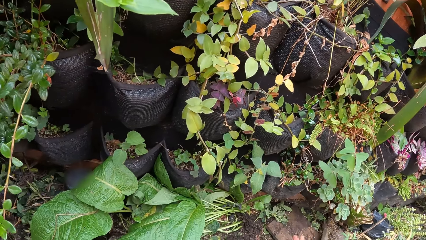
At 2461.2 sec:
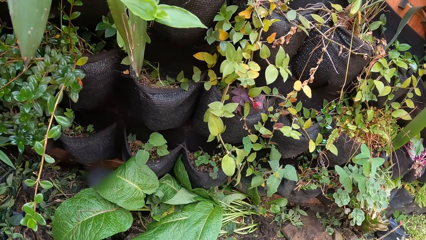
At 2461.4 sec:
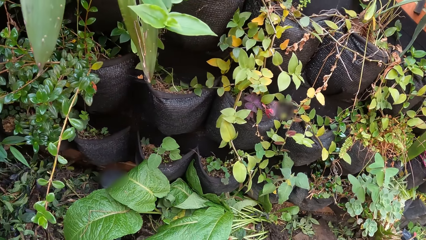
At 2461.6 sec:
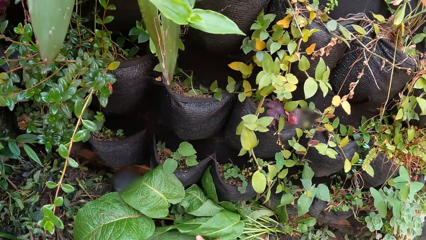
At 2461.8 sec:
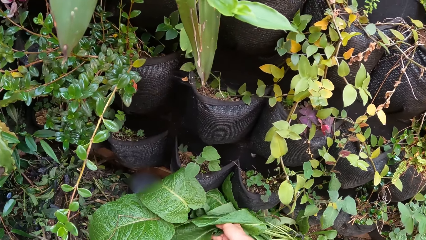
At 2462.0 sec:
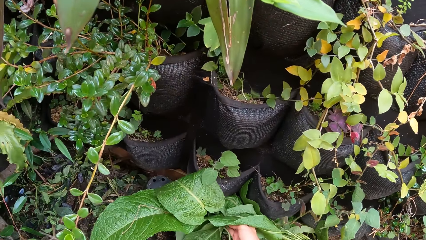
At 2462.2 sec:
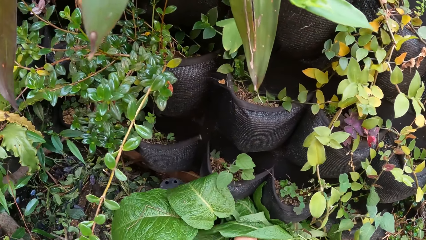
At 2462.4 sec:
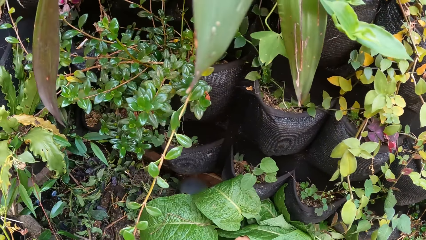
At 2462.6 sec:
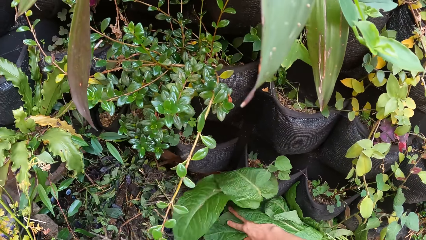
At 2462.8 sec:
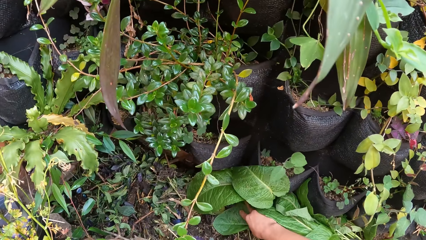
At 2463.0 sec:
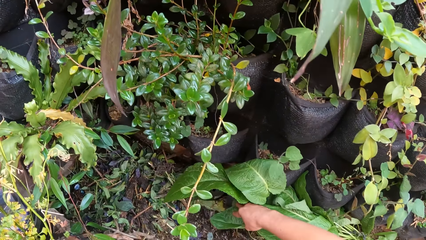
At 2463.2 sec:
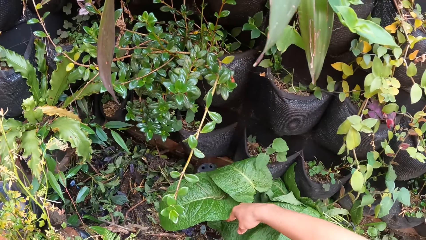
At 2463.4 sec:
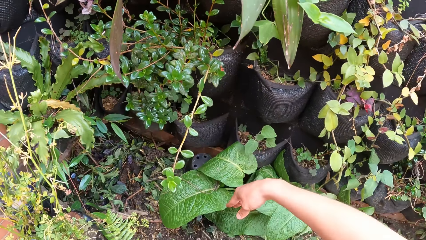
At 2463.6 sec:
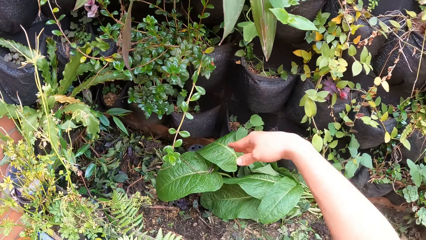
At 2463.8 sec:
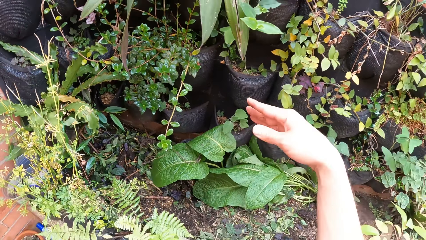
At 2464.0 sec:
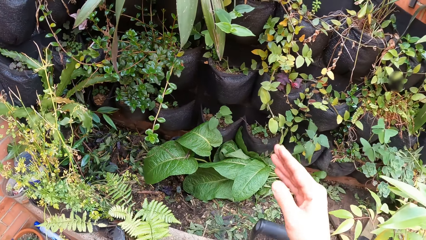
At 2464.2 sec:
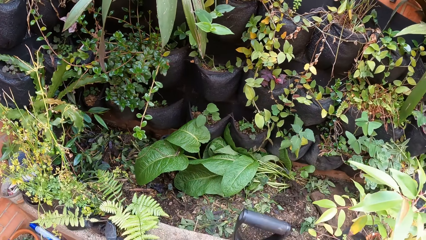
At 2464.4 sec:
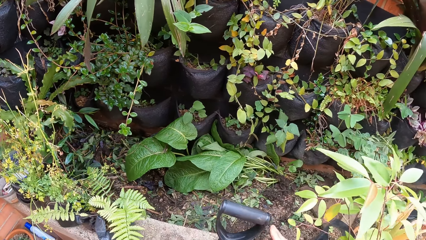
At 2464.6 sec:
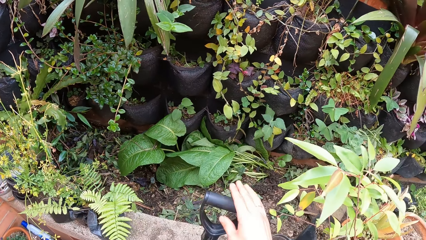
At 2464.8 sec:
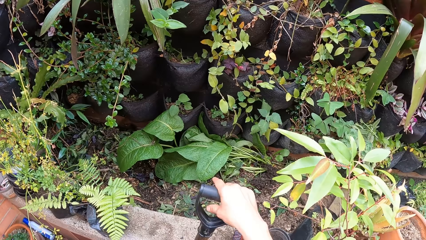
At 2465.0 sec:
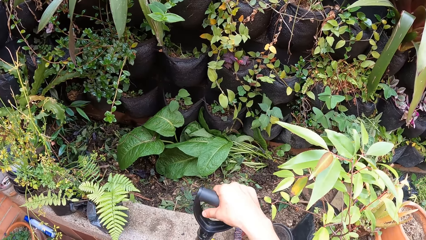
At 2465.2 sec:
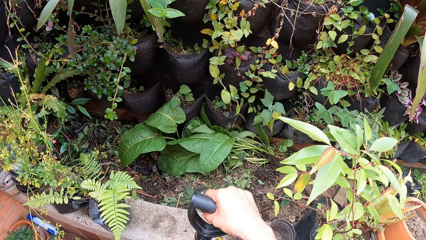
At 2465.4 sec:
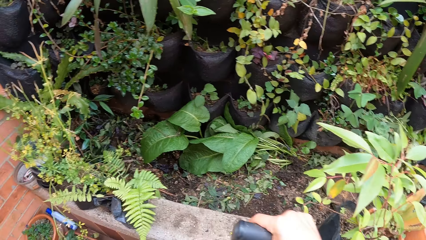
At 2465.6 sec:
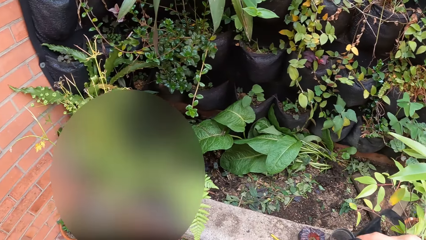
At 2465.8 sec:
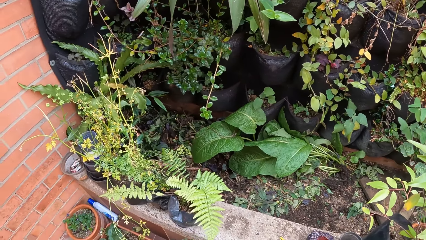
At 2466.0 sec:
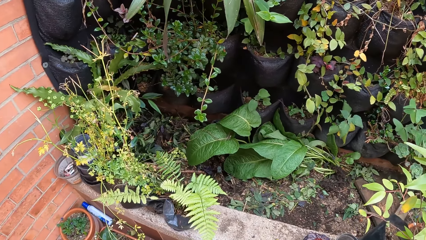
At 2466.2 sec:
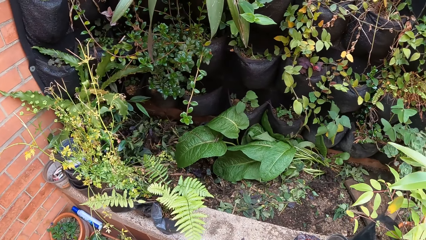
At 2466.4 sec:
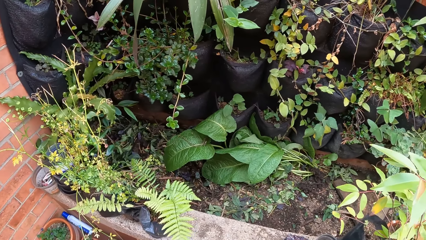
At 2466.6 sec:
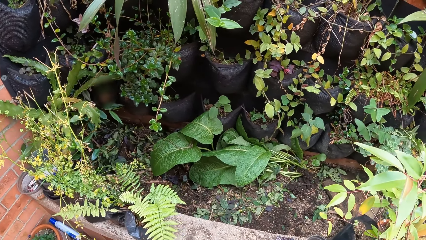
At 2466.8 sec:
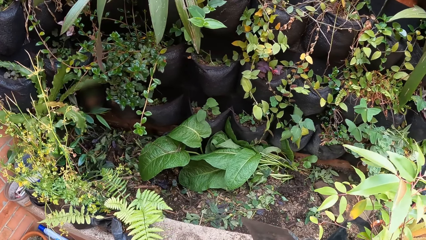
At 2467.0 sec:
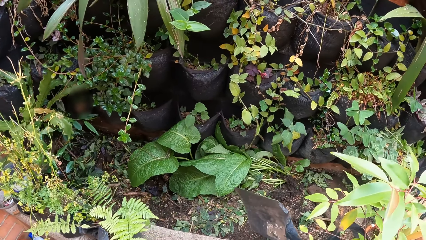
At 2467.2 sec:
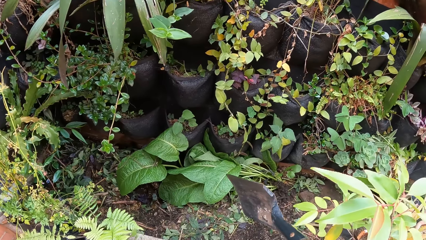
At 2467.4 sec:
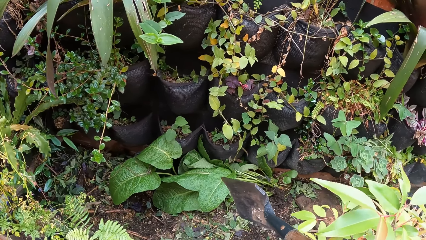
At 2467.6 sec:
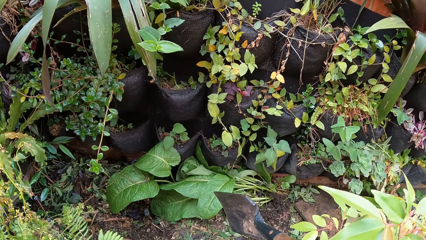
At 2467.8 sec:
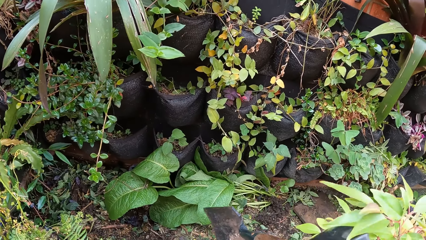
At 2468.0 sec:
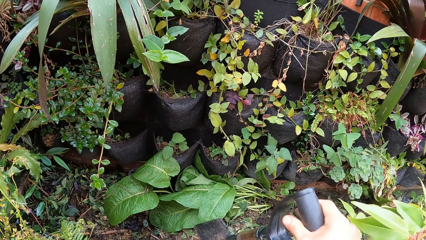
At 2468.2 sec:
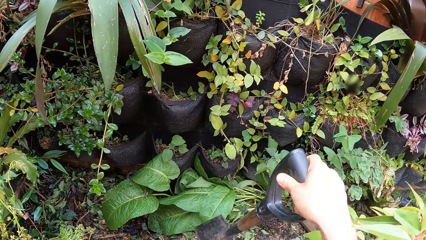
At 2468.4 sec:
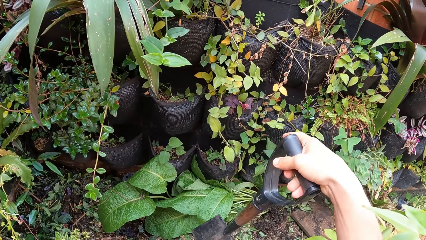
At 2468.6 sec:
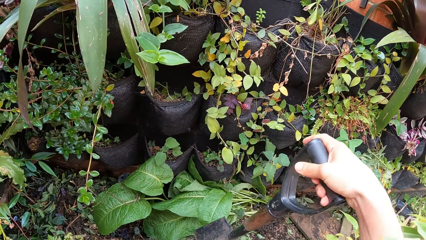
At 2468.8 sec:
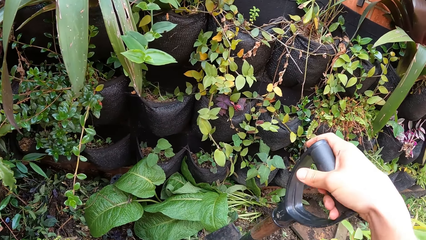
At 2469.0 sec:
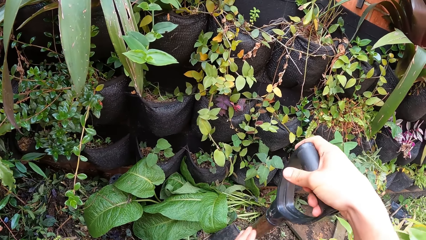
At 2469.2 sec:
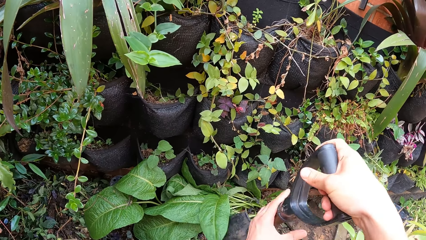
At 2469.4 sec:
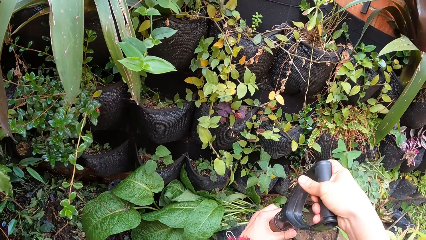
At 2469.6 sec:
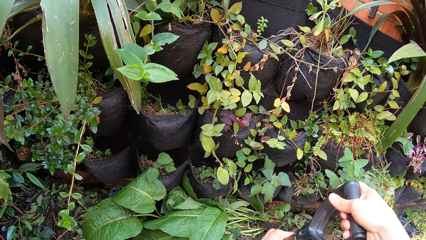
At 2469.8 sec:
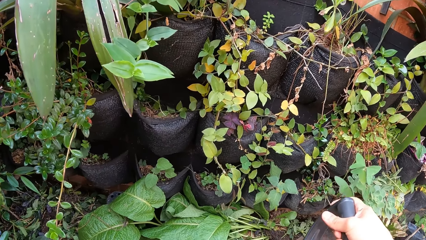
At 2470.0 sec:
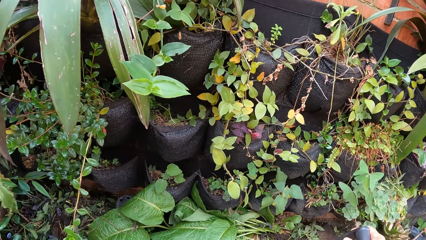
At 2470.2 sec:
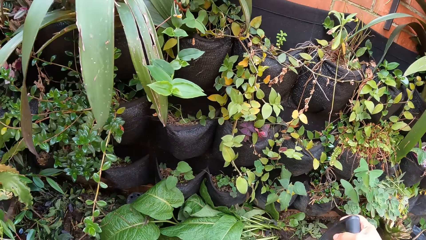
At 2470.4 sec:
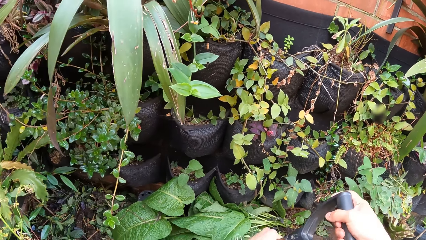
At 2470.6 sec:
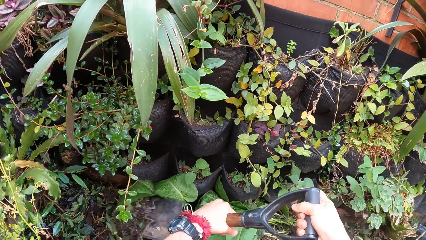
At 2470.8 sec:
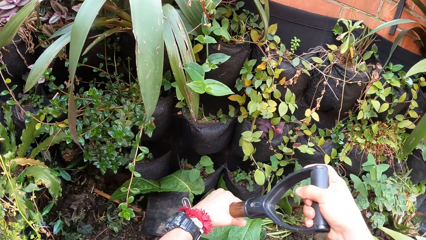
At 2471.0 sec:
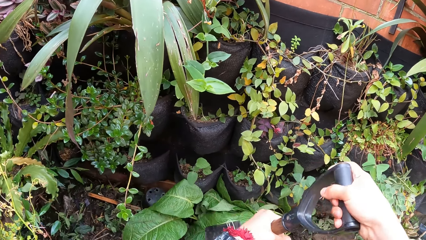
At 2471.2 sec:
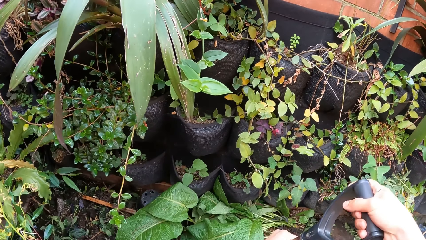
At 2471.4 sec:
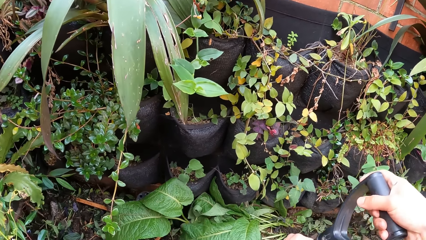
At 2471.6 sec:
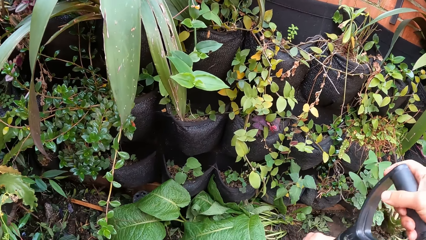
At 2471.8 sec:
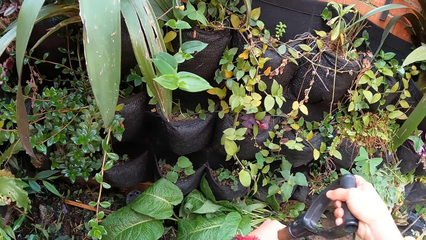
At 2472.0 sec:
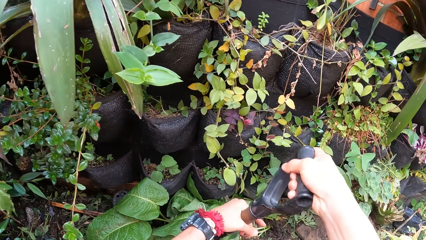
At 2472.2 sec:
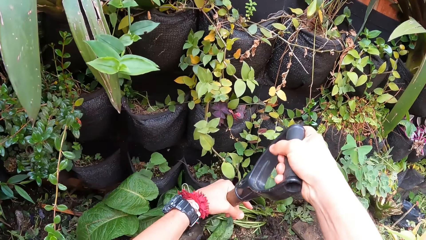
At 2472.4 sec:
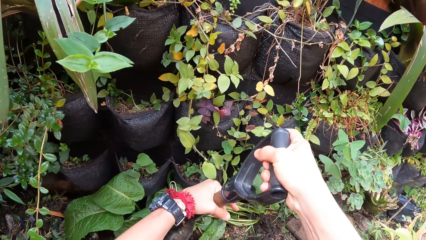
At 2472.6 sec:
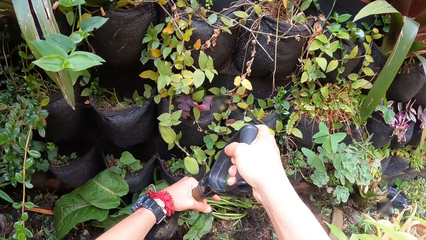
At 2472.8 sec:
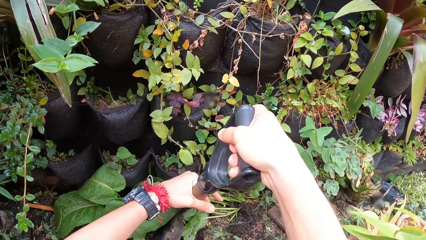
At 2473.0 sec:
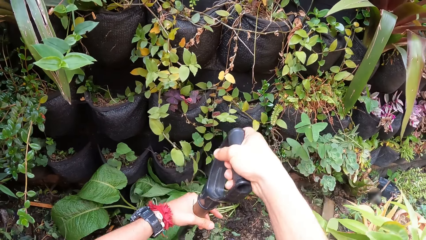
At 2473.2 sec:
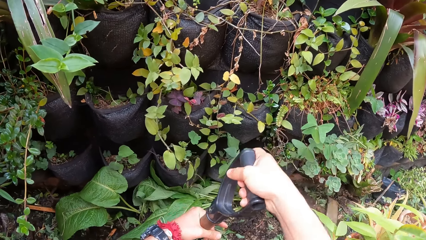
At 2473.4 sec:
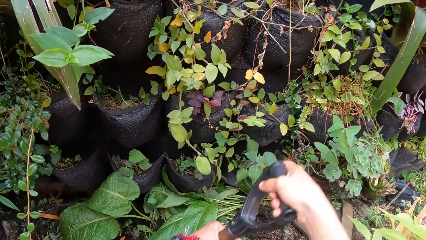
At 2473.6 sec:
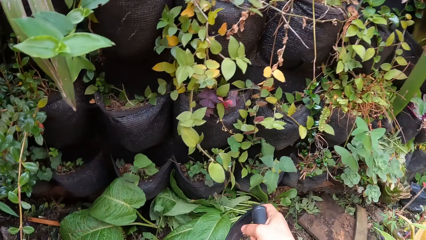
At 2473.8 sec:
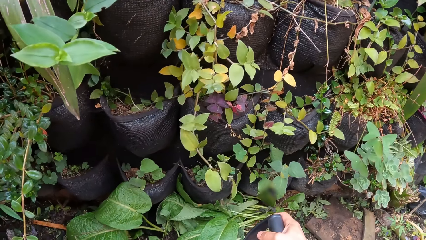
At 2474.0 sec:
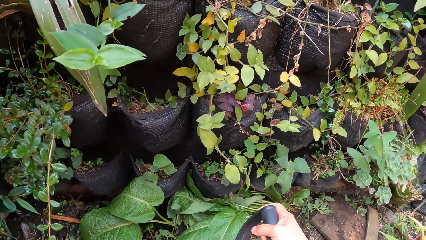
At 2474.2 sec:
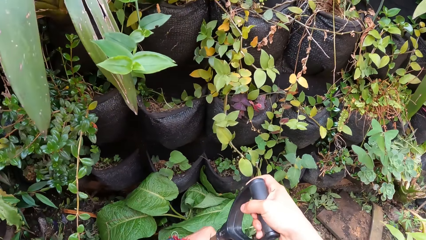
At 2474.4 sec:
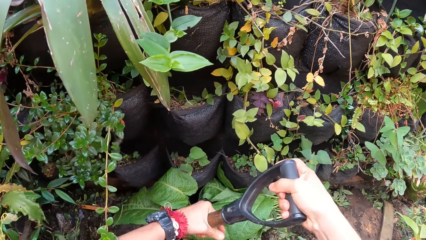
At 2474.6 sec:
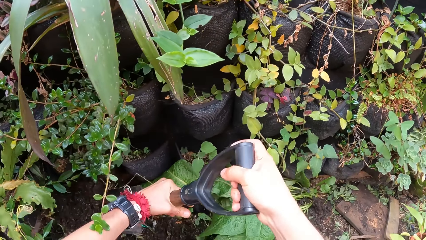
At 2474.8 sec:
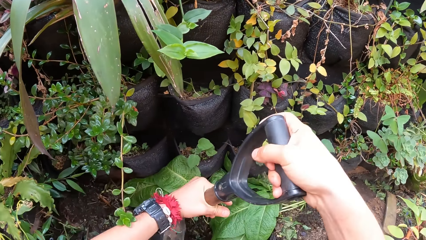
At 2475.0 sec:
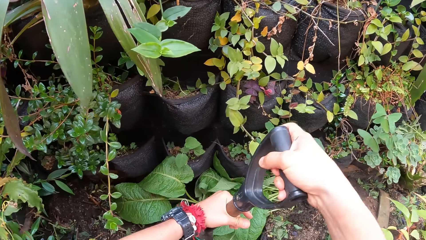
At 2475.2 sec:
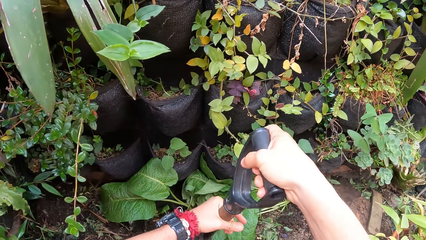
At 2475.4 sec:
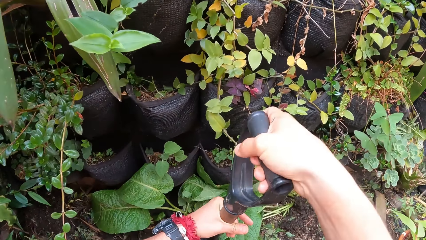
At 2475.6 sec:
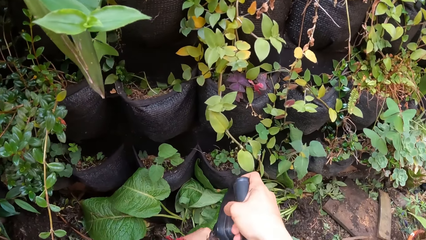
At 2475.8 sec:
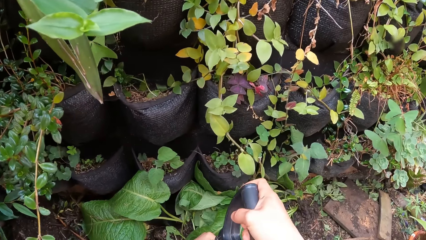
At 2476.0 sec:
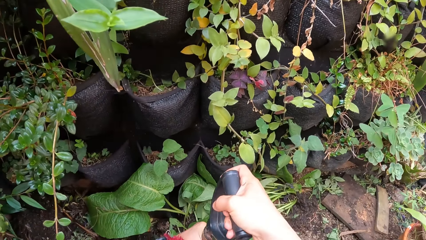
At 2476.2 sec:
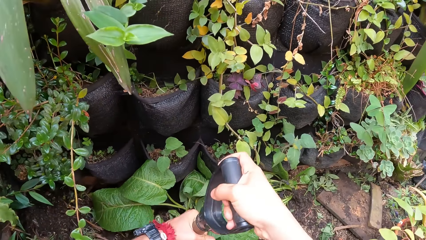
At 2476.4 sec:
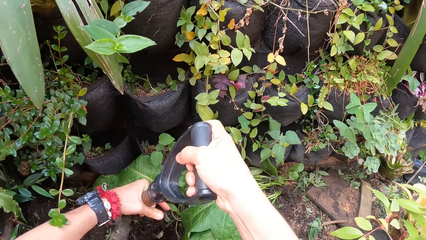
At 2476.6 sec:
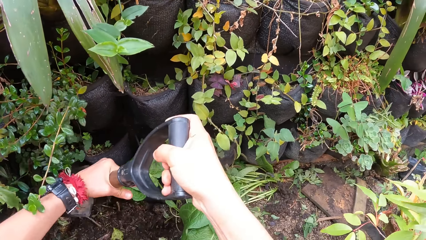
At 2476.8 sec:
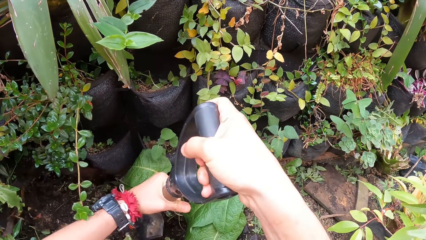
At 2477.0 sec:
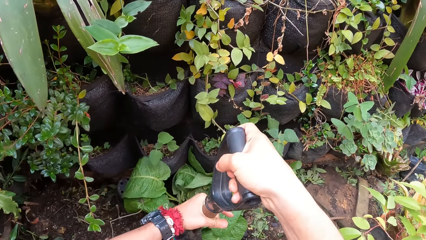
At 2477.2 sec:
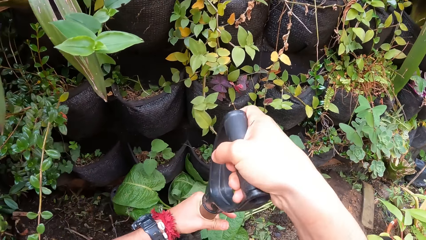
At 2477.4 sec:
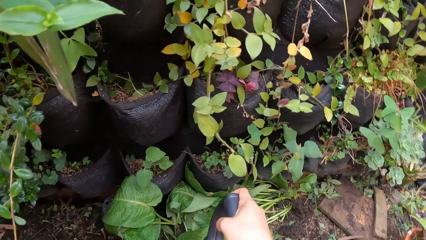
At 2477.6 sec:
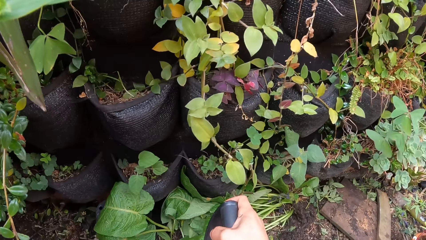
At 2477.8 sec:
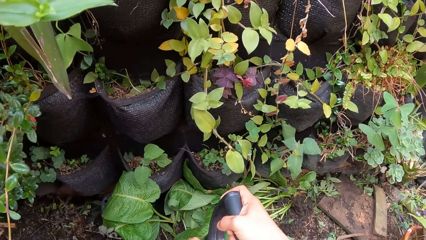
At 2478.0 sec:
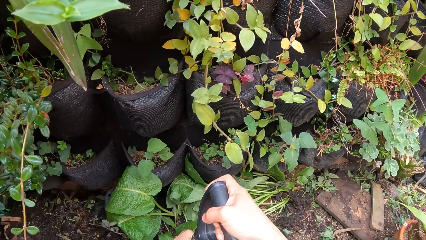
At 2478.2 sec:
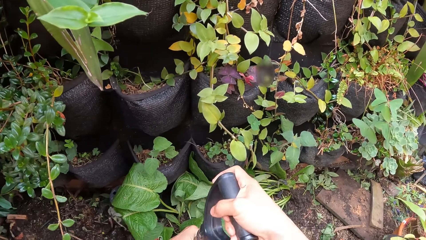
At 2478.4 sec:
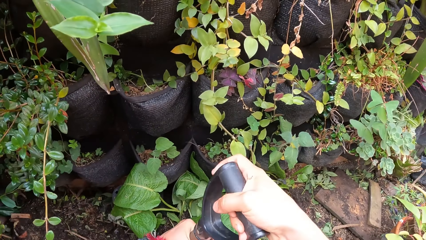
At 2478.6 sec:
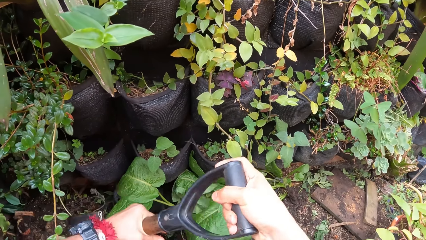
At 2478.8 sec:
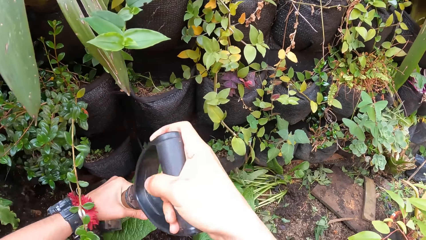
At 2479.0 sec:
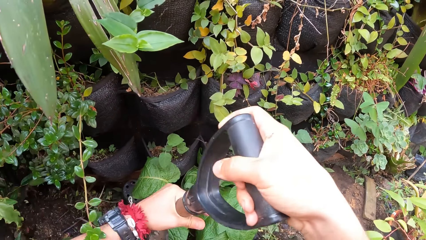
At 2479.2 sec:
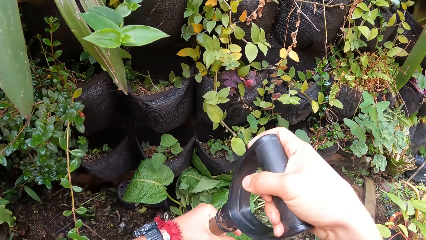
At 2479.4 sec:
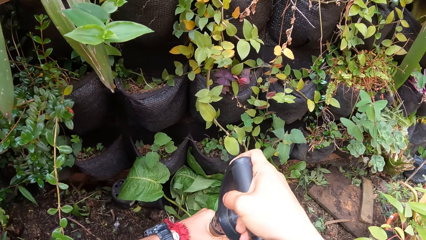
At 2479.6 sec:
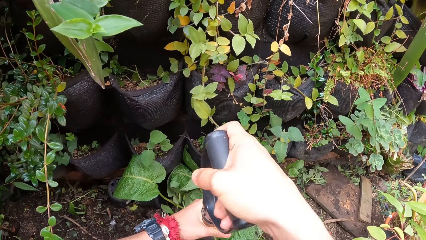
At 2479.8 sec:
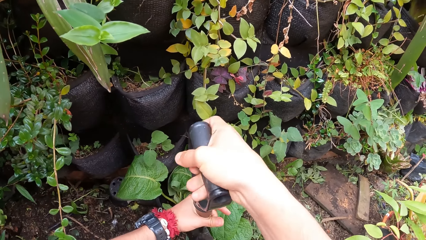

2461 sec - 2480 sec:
The camera wearer adjusts a plant in the garden bed with her right hand. She places her right hand on a shovel handle on a floor. She shovels dirt in the garden bed with the shovel in her right hand.
